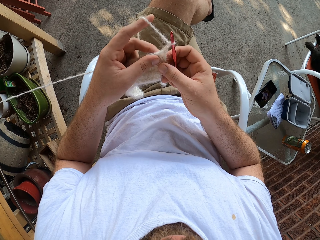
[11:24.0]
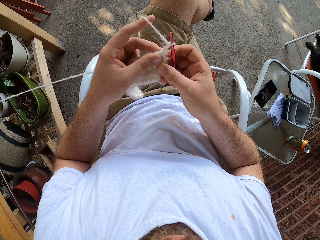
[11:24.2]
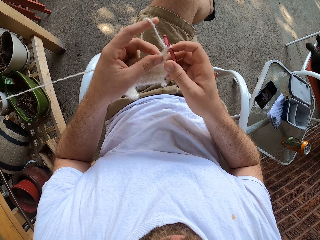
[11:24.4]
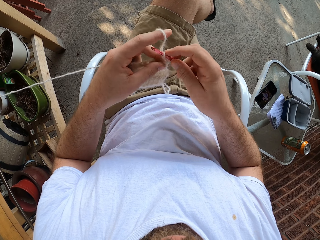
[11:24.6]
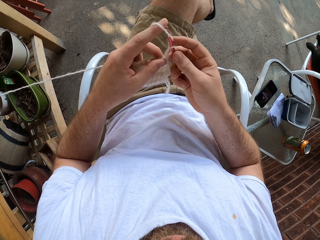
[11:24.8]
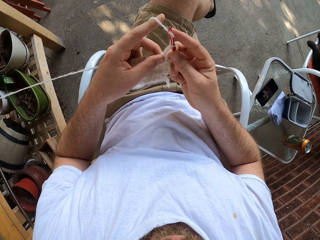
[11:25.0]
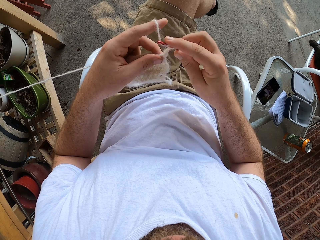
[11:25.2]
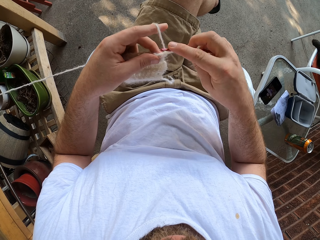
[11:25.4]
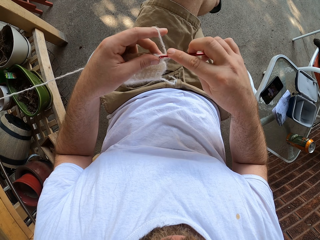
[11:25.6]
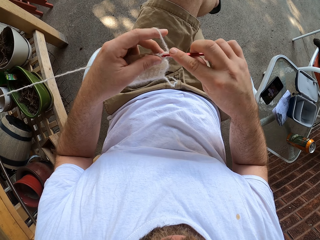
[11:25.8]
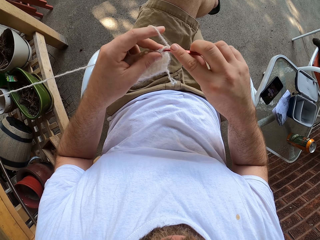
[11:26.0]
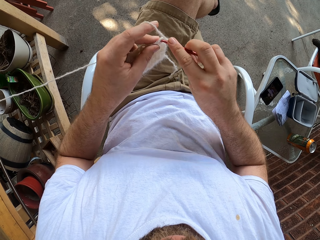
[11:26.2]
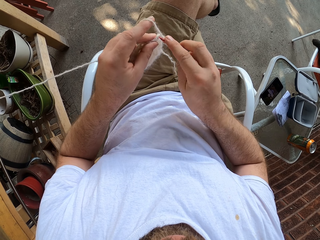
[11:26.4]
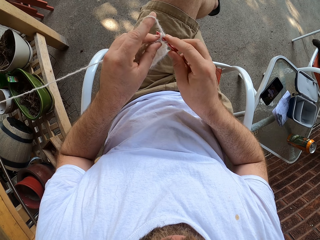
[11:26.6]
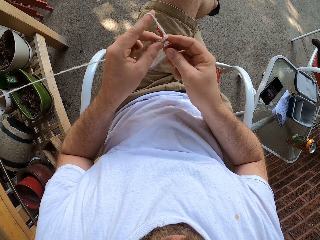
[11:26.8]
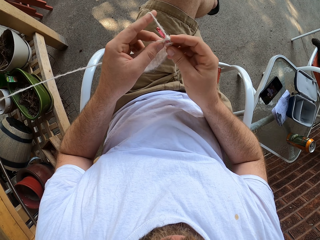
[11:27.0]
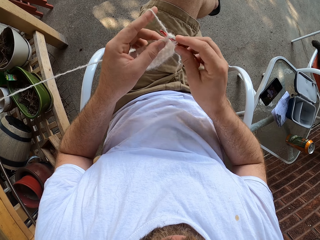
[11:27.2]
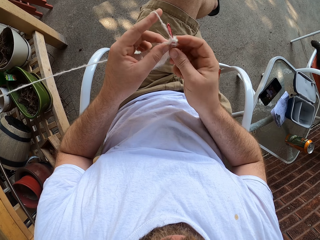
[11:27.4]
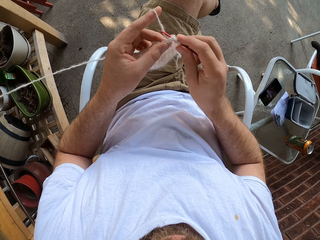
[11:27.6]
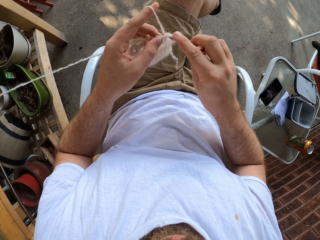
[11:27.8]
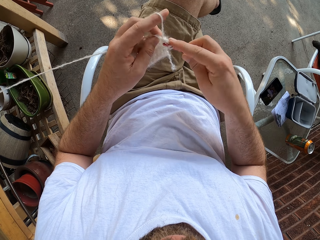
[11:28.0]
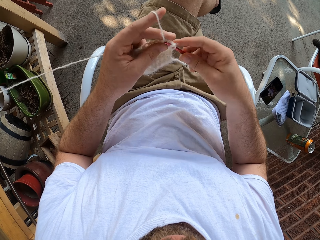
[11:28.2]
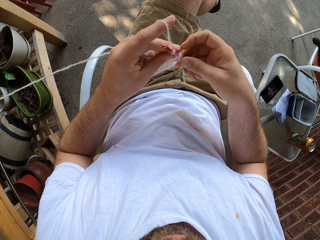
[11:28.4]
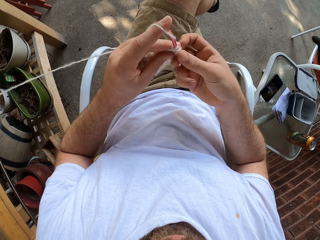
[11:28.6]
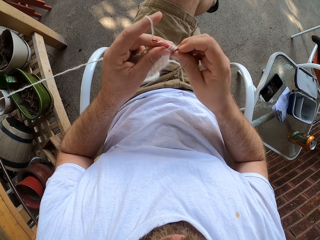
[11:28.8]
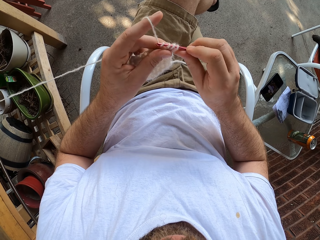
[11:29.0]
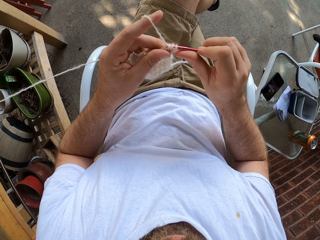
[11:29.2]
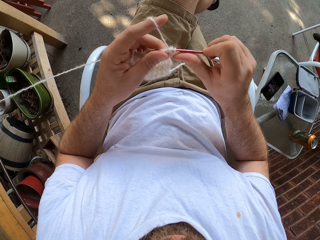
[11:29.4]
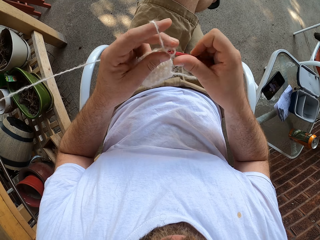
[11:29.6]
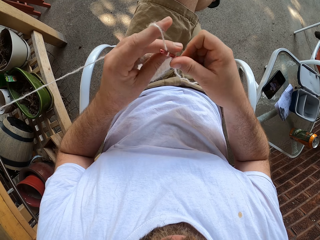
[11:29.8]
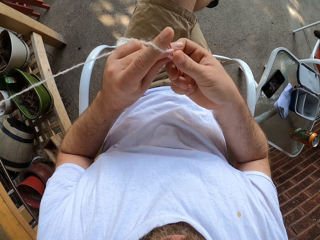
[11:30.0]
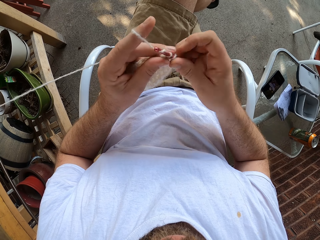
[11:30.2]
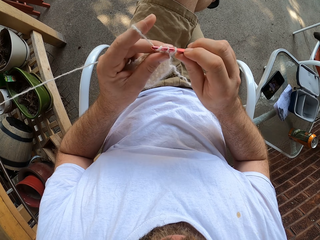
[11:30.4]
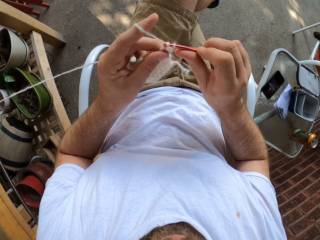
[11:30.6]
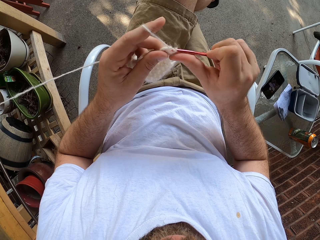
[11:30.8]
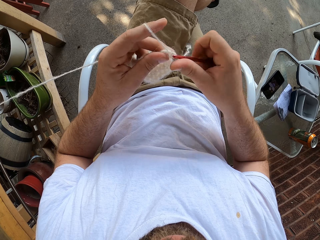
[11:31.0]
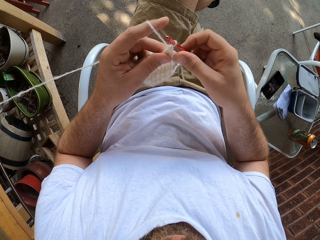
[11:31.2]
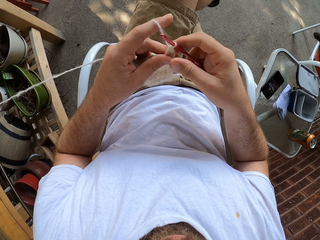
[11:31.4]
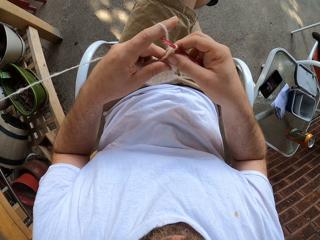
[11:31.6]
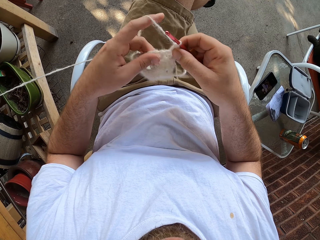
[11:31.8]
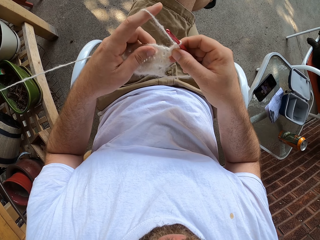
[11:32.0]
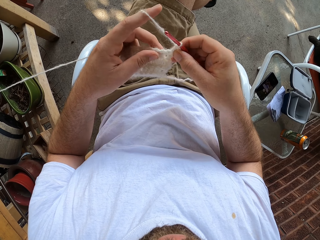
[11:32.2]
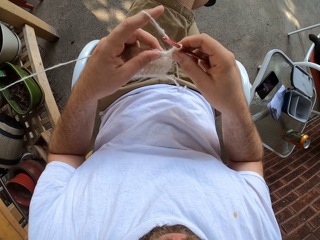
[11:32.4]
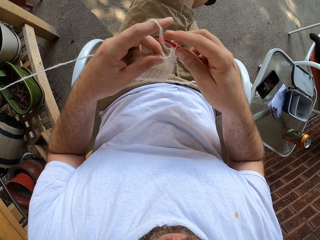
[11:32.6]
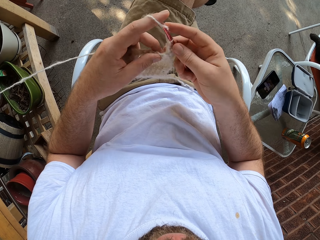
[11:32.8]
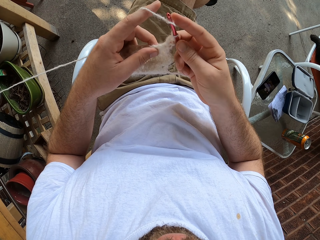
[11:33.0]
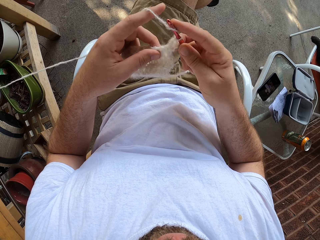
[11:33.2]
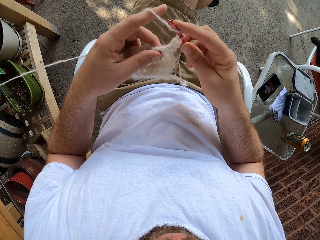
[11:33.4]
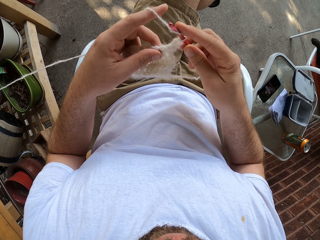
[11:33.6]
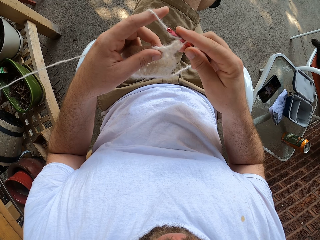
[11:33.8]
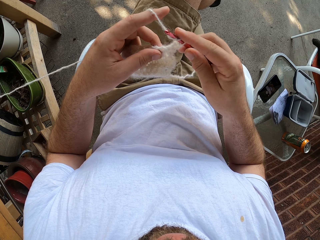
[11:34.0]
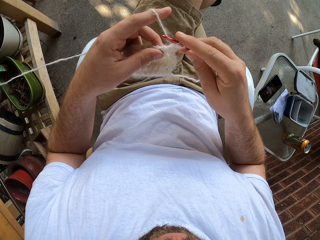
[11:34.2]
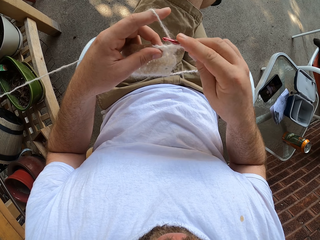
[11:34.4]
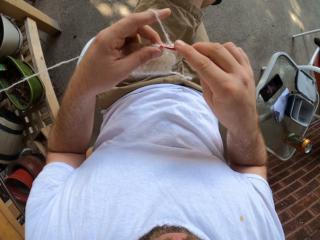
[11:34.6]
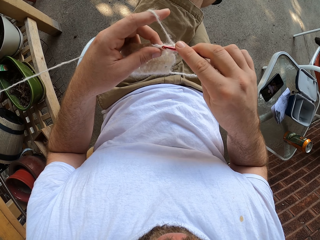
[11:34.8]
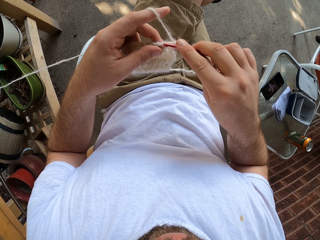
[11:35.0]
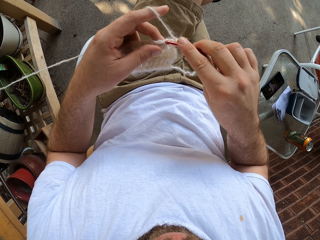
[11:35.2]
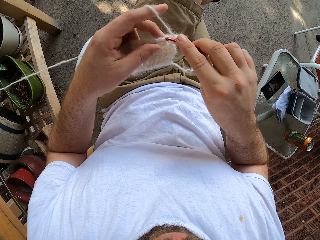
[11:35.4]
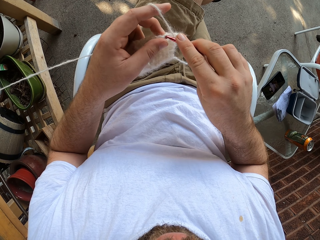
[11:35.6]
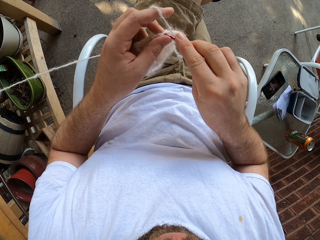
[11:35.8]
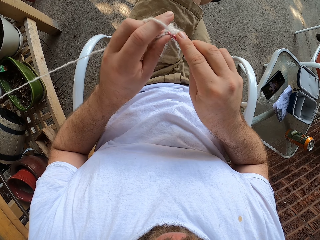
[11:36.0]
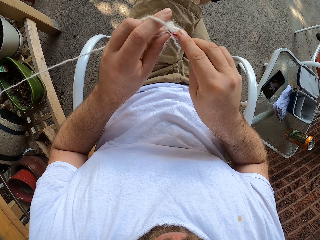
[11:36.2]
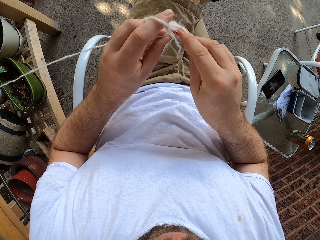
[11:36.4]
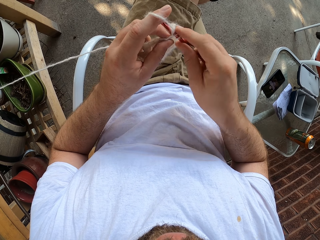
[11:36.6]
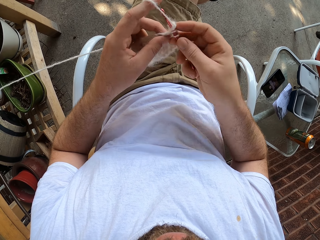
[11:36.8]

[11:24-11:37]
The camera wearer holds the fabric with both hands. He rolls a thread on the crochet needle. He knits the fabric with the crochet needle. He rolls the thread on the crochet needle. He knits the fabric with the crochet needle. He rolls the thread on the crochet needle. He knits the fabric with the crochet needle. He holds the fabric with both hands. He rolls the thread on the crochet needle. He knits the fabric with the crochet needle.

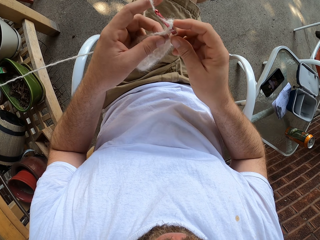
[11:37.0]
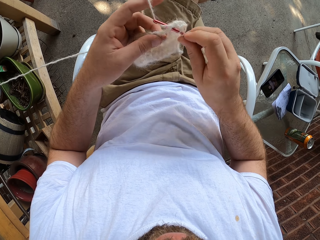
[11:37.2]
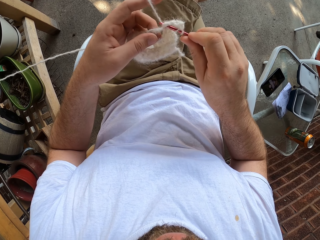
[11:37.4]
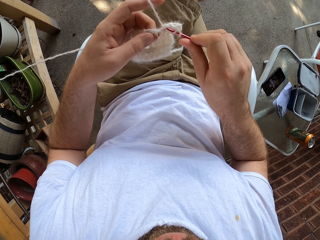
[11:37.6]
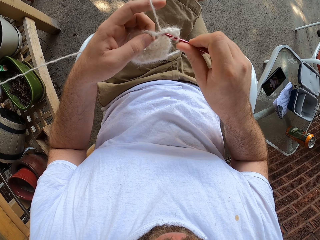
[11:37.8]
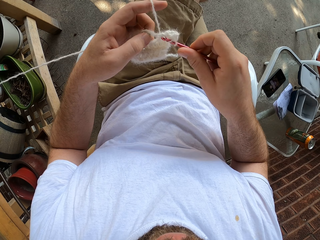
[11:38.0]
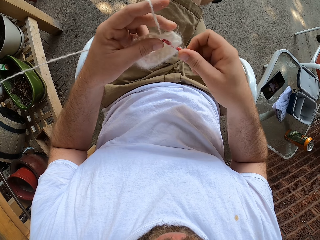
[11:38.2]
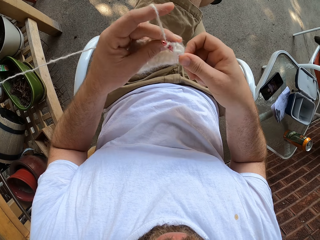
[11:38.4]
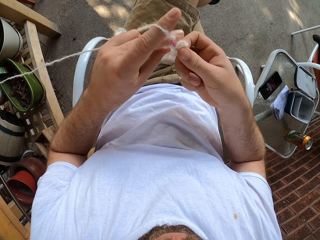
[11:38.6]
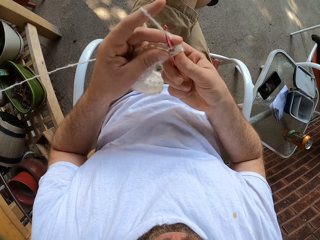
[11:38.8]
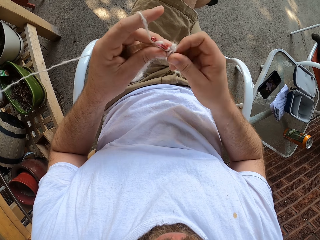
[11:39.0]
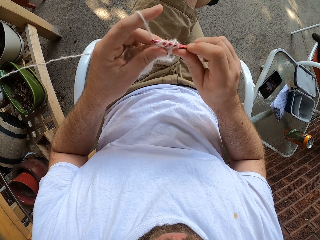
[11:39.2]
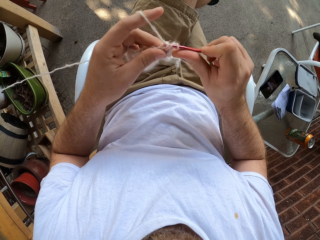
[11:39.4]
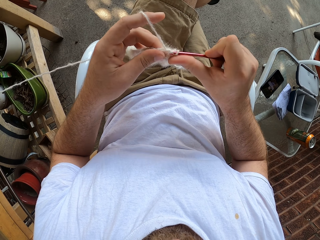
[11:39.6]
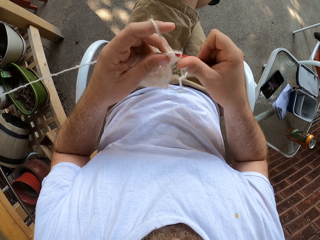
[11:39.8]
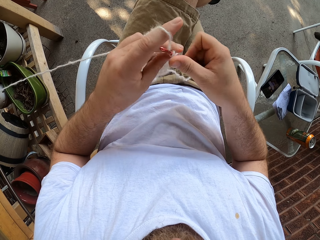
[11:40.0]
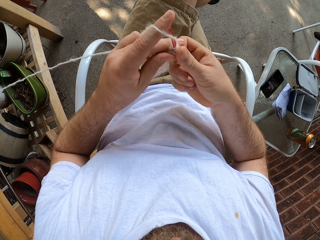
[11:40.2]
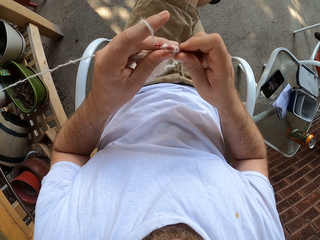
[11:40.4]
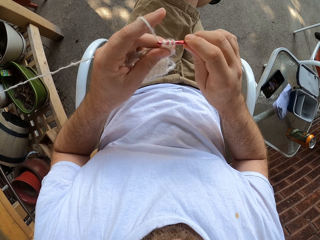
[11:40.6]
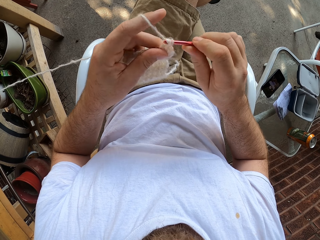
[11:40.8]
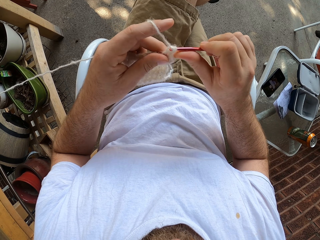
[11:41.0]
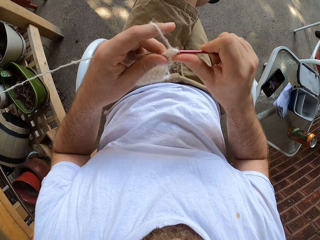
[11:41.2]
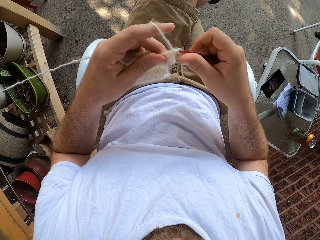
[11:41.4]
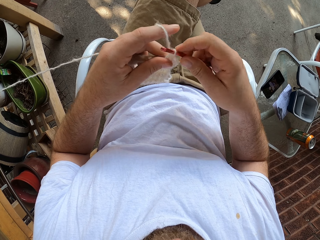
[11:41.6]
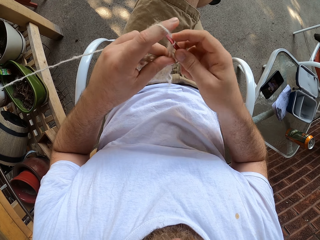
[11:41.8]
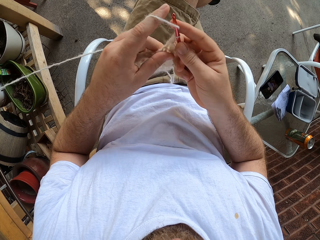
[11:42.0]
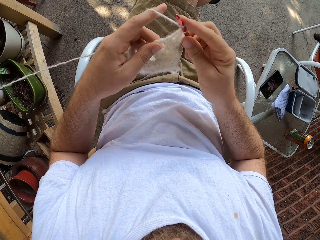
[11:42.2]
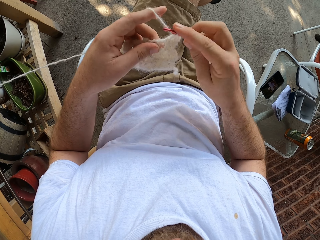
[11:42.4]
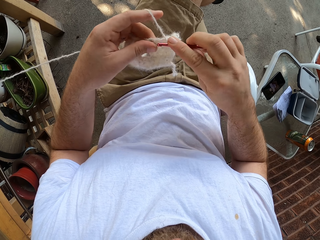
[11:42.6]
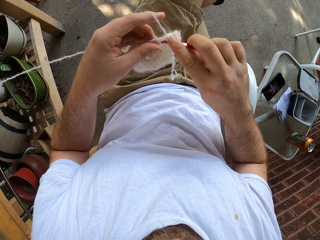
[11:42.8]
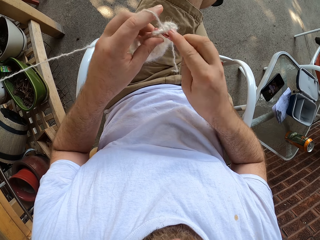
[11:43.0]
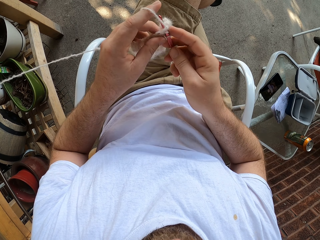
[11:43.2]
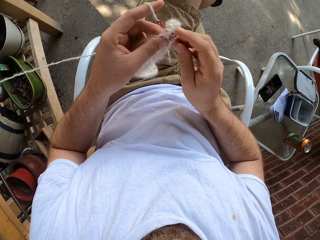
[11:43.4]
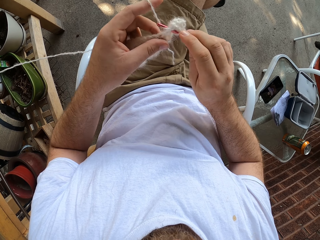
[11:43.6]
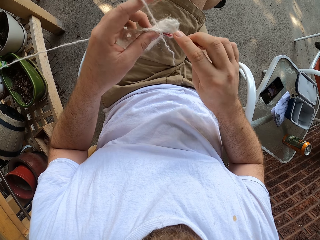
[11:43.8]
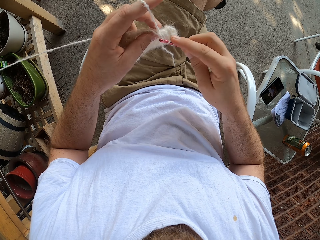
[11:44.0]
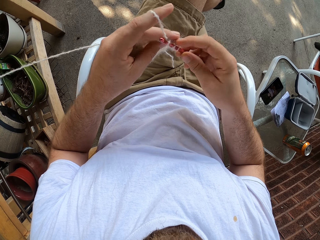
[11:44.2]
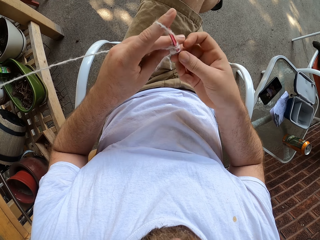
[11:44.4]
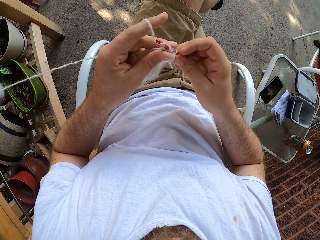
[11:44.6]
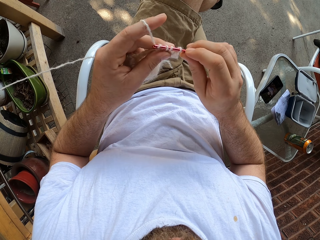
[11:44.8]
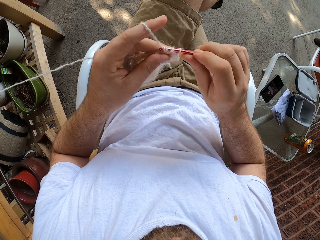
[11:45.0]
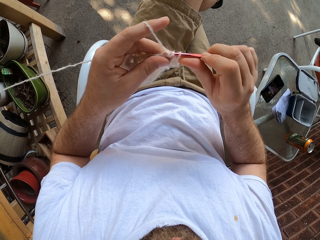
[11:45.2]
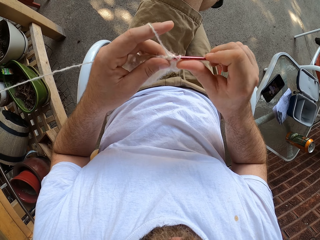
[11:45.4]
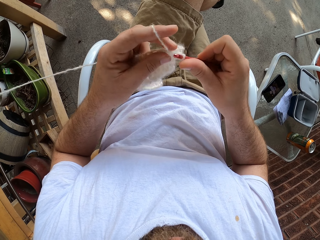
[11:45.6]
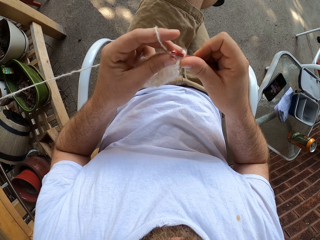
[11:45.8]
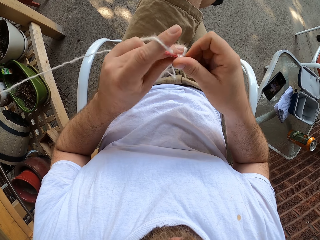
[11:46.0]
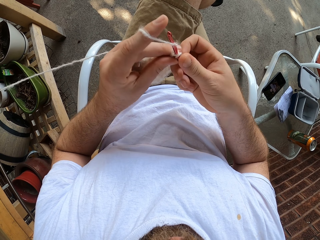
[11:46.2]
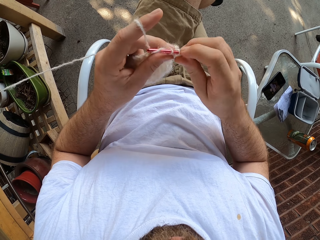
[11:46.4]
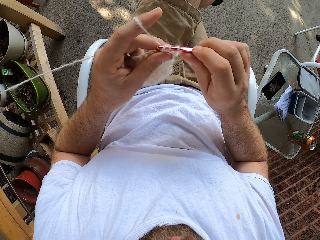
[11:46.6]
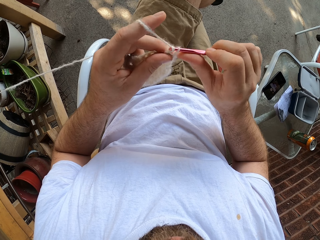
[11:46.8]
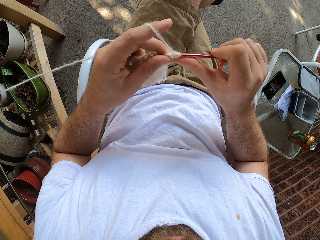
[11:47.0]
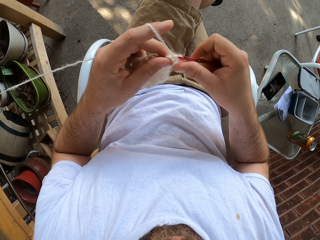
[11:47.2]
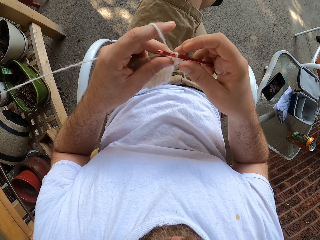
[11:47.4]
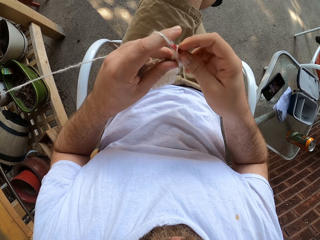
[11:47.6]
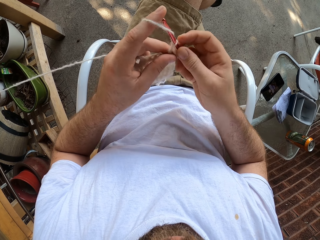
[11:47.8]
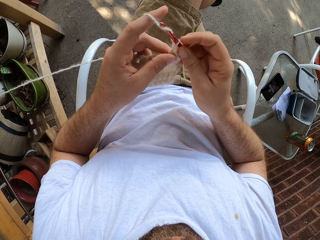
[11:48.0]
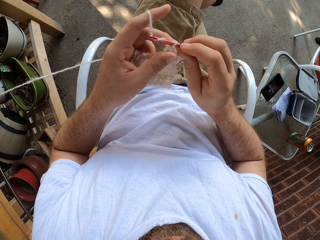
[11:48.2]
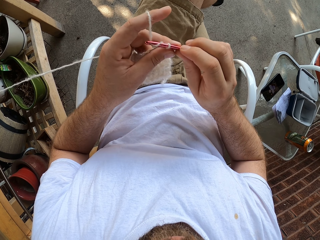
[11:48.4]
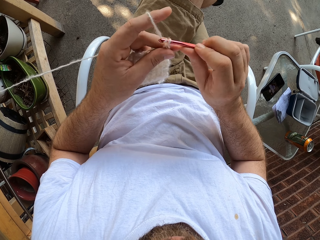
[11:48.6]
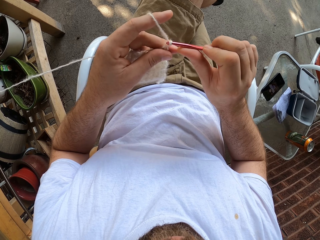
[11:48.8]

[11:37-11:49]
The camera wearer rolls a thread on the crochet needle. They knit a fabric with the crochet needle. They roll the thread on the crochet needle. They knit the fabric with the crochet needle. They roll the thread on the crochet needle. They knit the fabric with the crochet needle. They roll the thread on the crochet needle. They knit the fabric with the crochet needle. They roll the thread on the crochet needle. They knit the fabric with the crochet needle. They roll the thread on the crochet needle. They knit the fabric with the crochet needle. They roll the thread on the crochet needle. They knit the fabric with the crochet needle. They roll the thread on the crochet needle.
